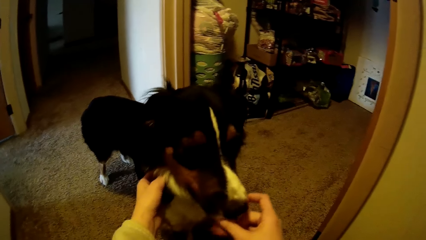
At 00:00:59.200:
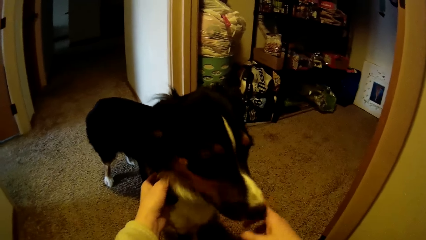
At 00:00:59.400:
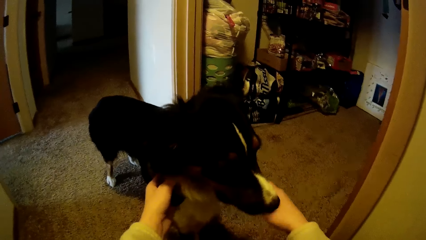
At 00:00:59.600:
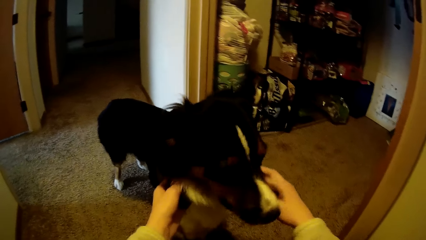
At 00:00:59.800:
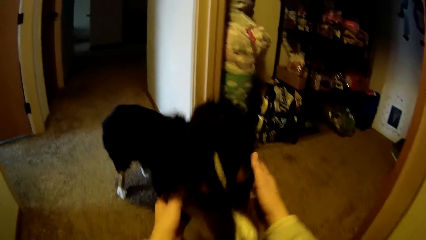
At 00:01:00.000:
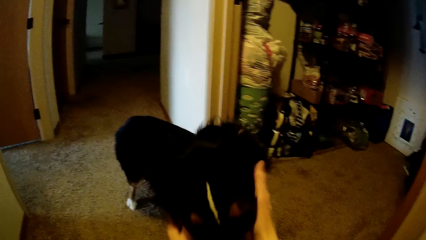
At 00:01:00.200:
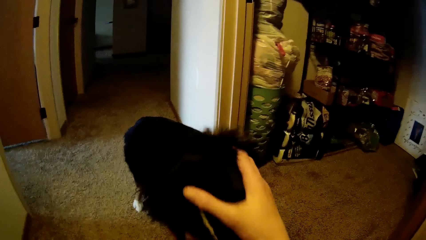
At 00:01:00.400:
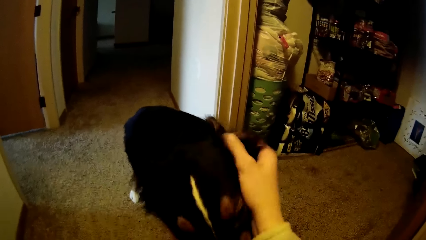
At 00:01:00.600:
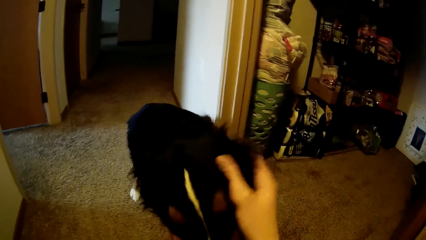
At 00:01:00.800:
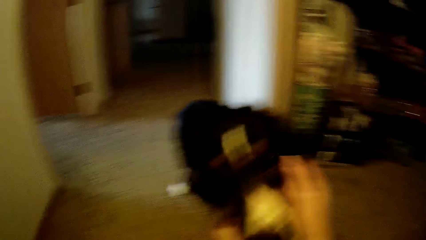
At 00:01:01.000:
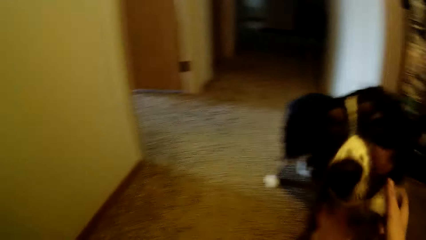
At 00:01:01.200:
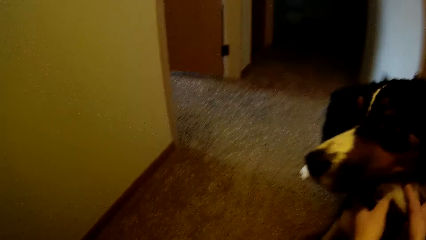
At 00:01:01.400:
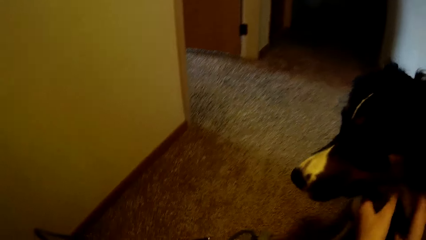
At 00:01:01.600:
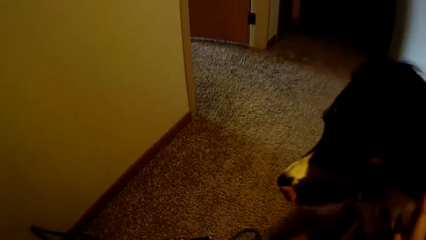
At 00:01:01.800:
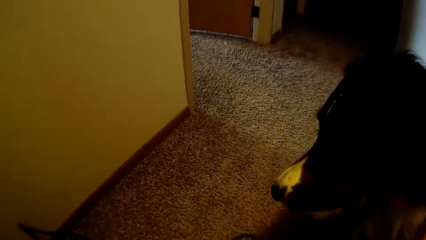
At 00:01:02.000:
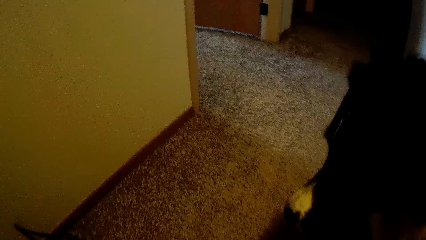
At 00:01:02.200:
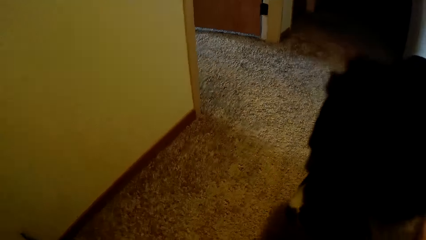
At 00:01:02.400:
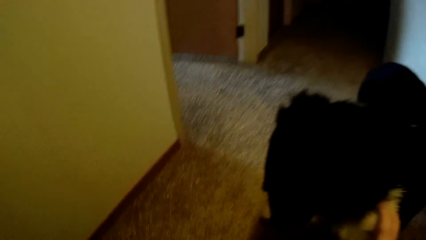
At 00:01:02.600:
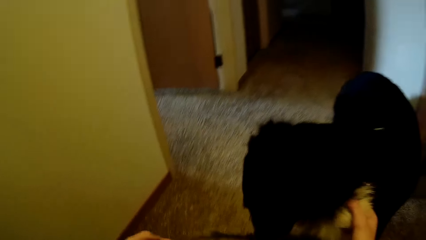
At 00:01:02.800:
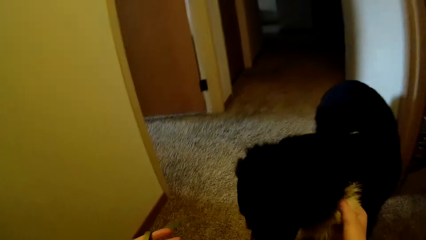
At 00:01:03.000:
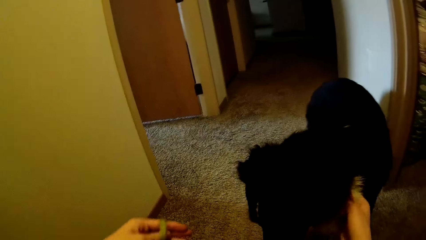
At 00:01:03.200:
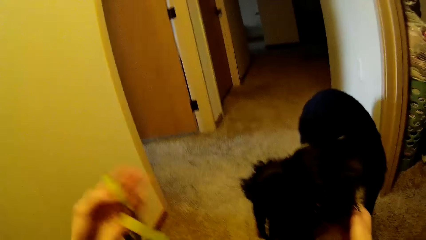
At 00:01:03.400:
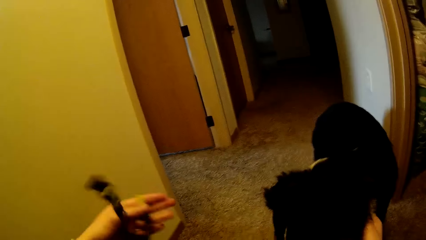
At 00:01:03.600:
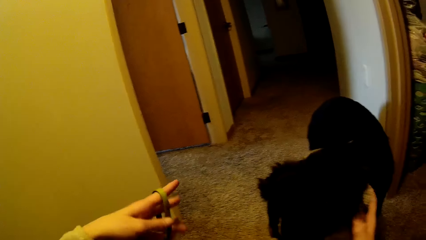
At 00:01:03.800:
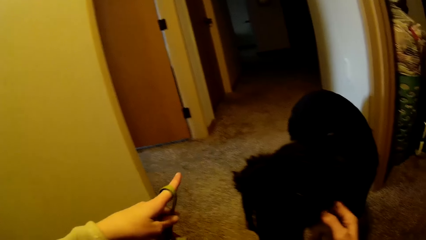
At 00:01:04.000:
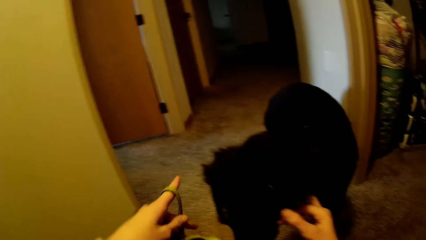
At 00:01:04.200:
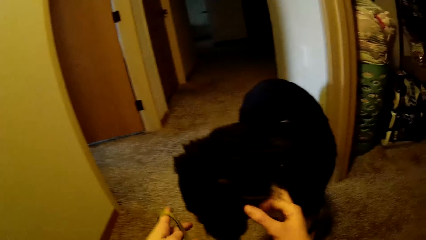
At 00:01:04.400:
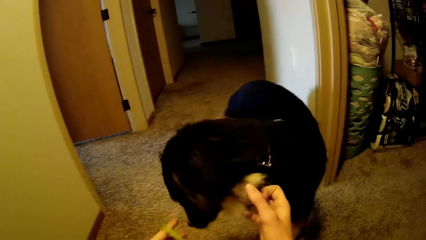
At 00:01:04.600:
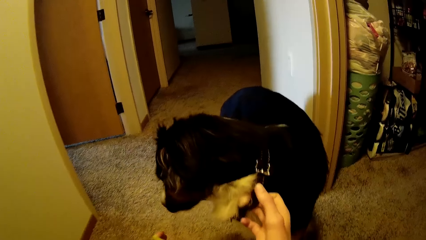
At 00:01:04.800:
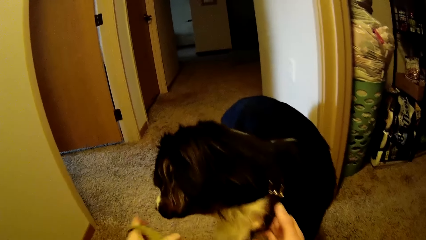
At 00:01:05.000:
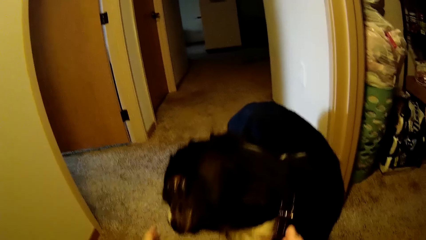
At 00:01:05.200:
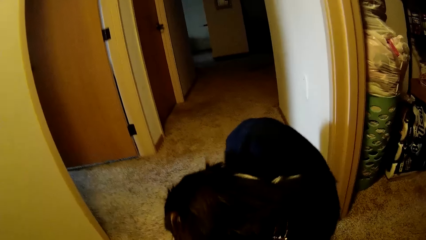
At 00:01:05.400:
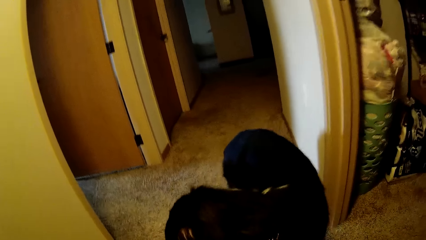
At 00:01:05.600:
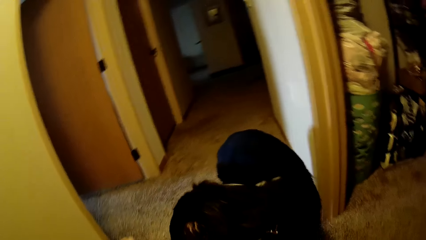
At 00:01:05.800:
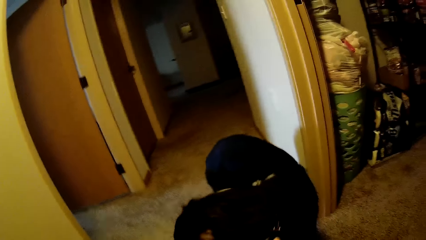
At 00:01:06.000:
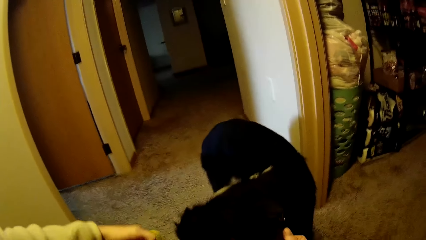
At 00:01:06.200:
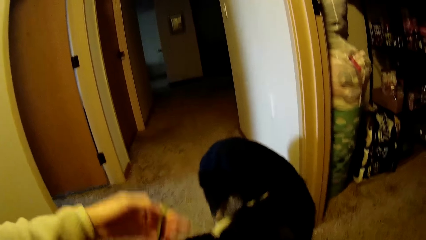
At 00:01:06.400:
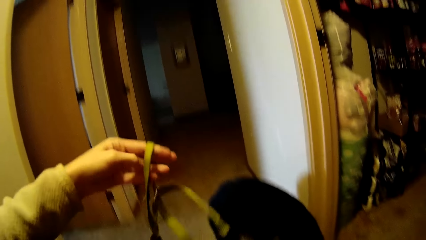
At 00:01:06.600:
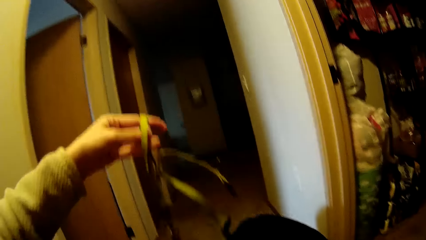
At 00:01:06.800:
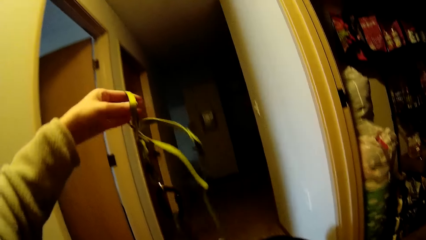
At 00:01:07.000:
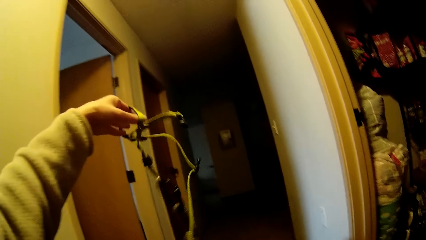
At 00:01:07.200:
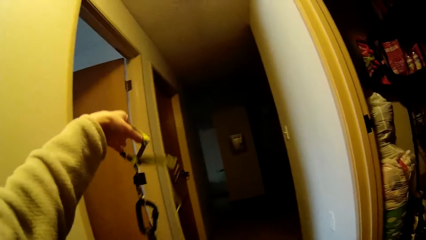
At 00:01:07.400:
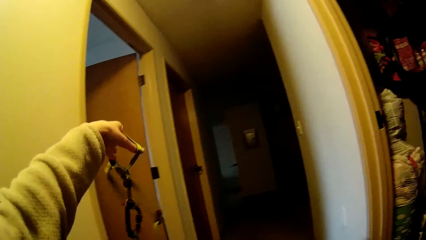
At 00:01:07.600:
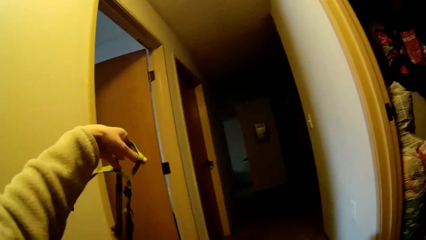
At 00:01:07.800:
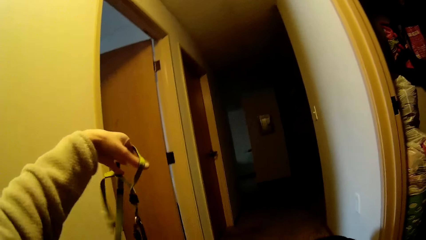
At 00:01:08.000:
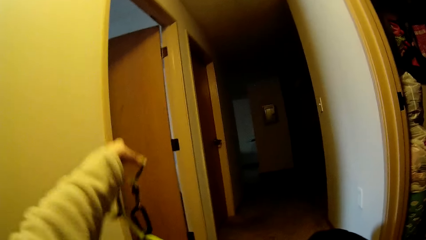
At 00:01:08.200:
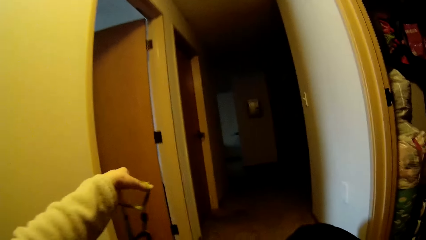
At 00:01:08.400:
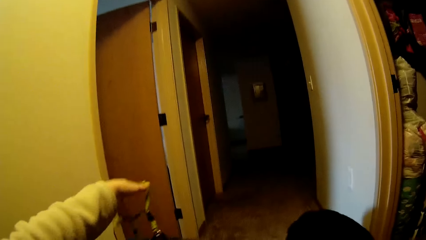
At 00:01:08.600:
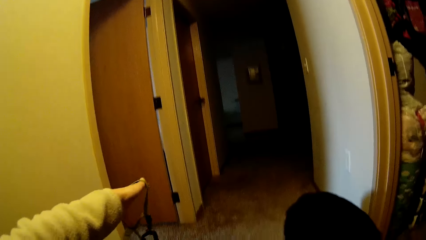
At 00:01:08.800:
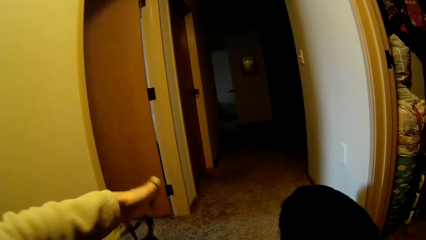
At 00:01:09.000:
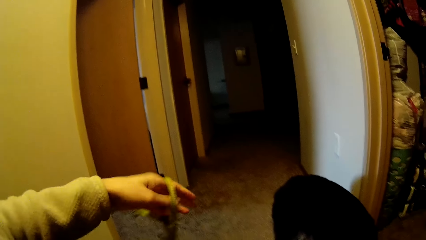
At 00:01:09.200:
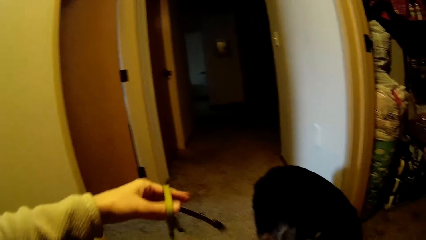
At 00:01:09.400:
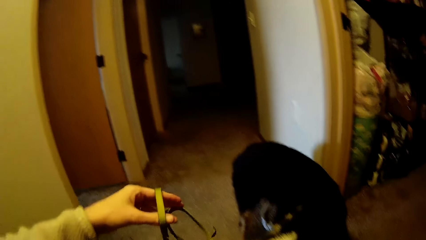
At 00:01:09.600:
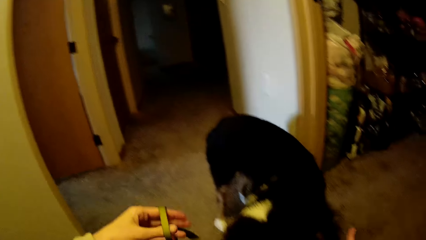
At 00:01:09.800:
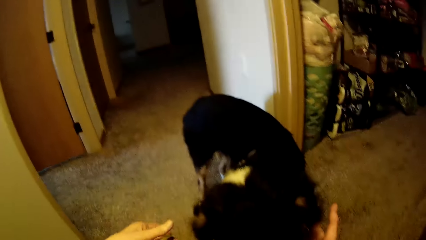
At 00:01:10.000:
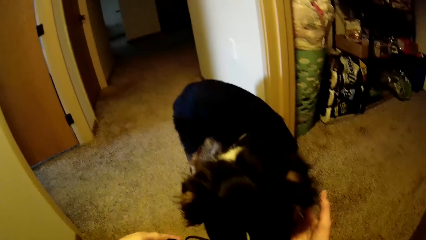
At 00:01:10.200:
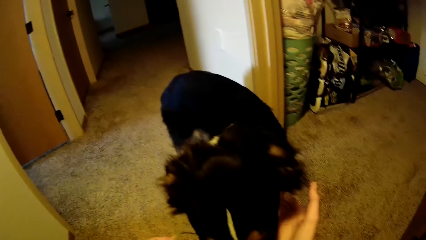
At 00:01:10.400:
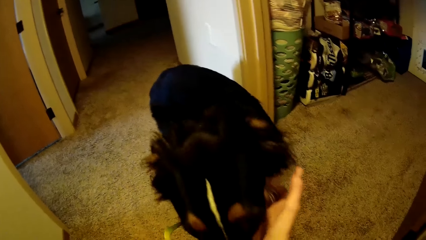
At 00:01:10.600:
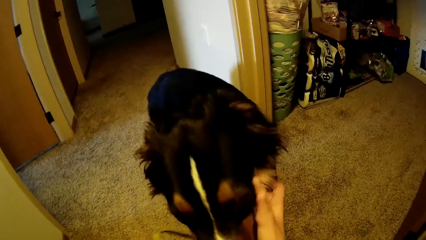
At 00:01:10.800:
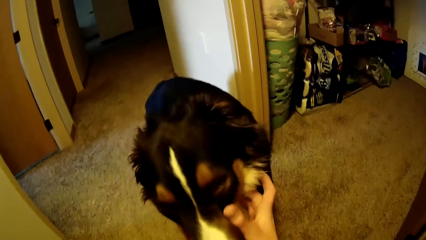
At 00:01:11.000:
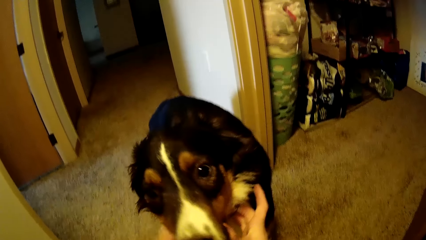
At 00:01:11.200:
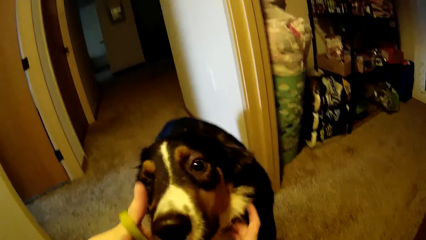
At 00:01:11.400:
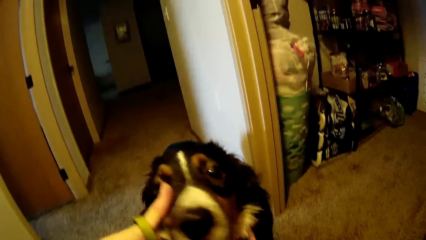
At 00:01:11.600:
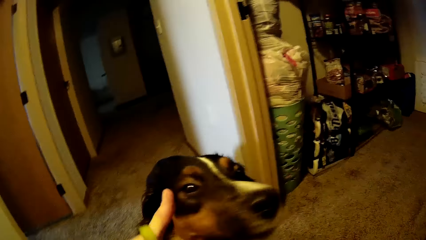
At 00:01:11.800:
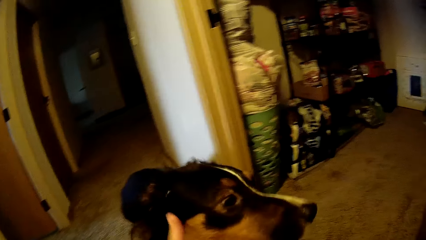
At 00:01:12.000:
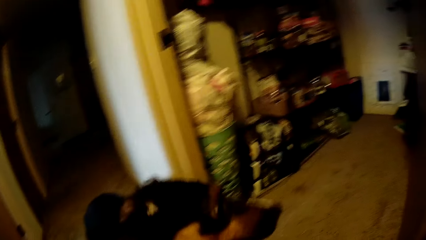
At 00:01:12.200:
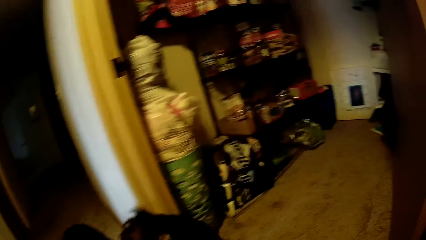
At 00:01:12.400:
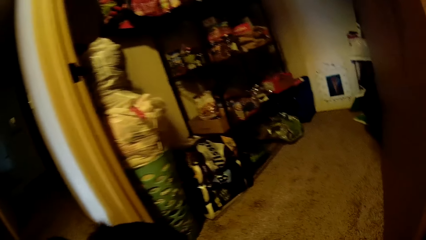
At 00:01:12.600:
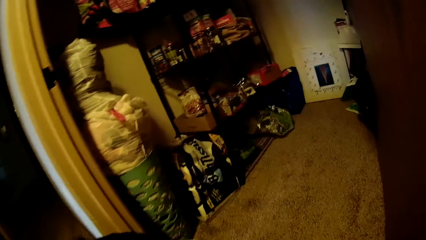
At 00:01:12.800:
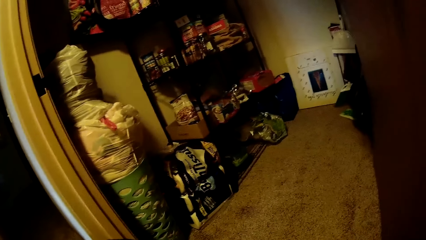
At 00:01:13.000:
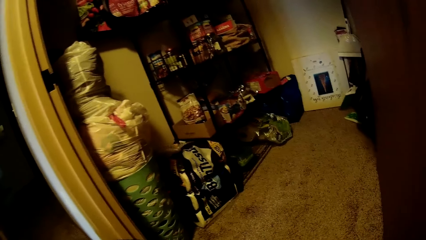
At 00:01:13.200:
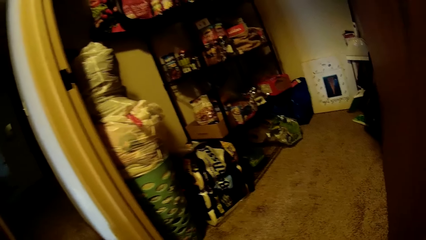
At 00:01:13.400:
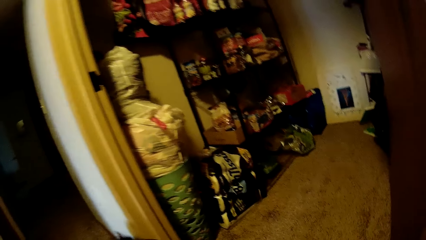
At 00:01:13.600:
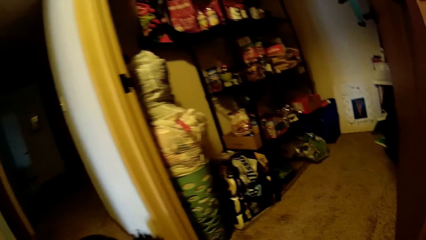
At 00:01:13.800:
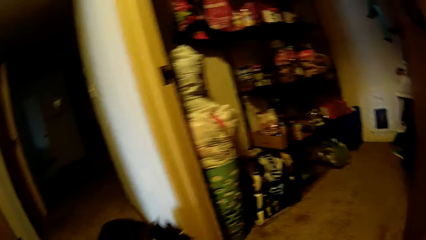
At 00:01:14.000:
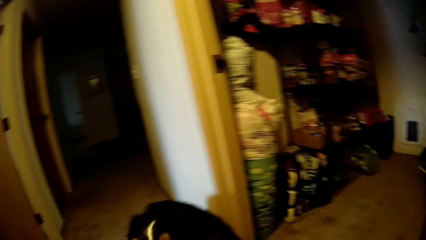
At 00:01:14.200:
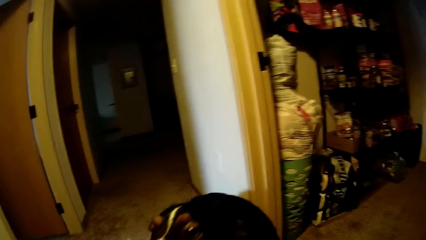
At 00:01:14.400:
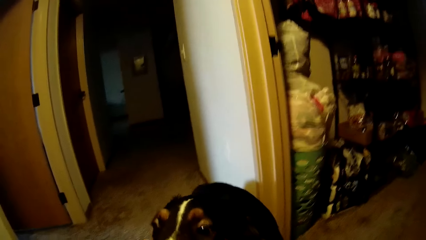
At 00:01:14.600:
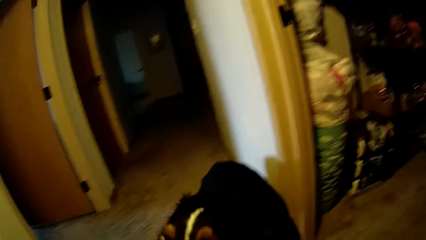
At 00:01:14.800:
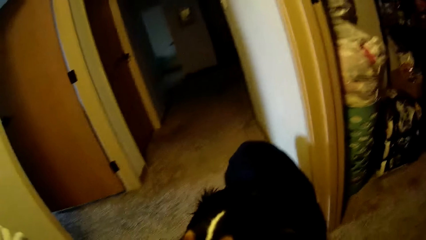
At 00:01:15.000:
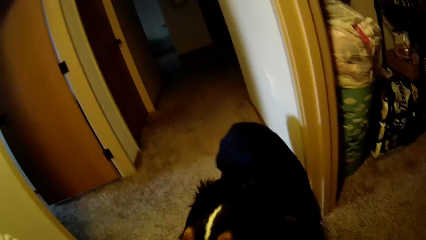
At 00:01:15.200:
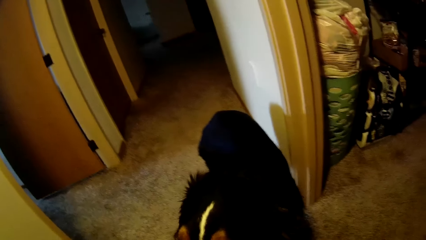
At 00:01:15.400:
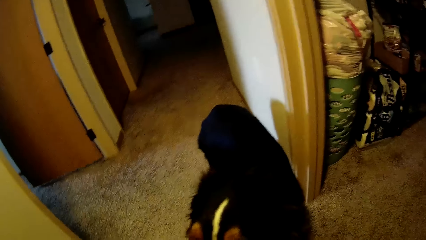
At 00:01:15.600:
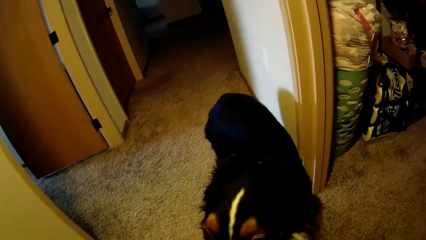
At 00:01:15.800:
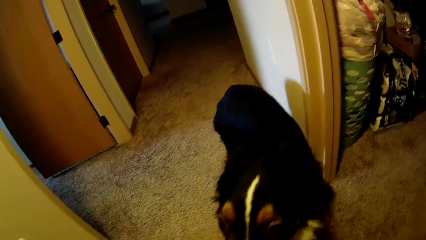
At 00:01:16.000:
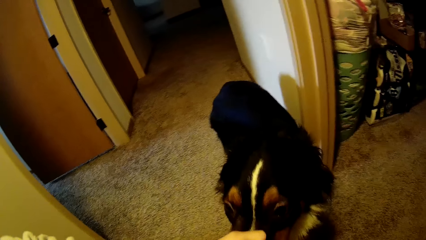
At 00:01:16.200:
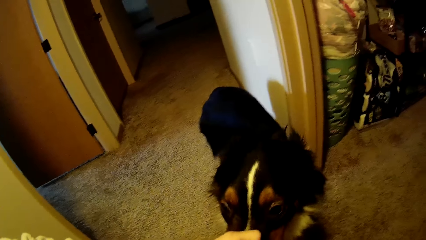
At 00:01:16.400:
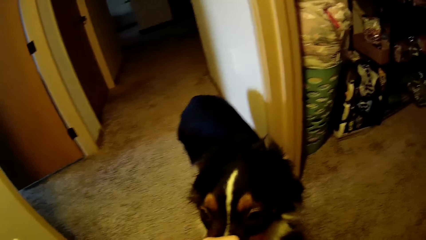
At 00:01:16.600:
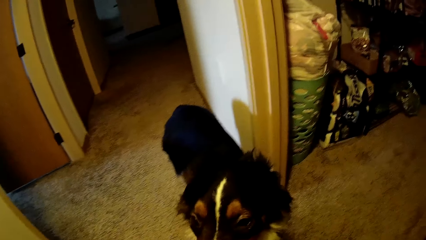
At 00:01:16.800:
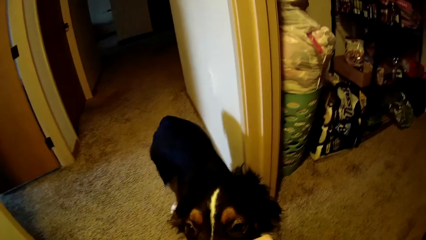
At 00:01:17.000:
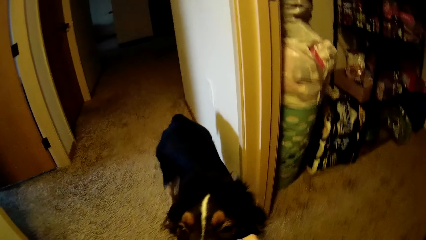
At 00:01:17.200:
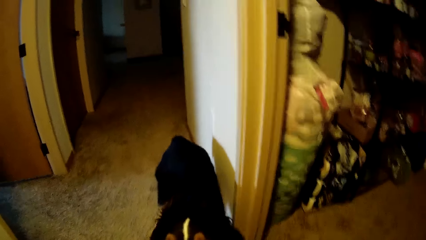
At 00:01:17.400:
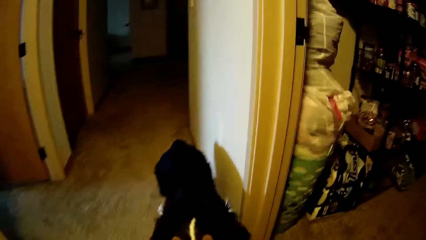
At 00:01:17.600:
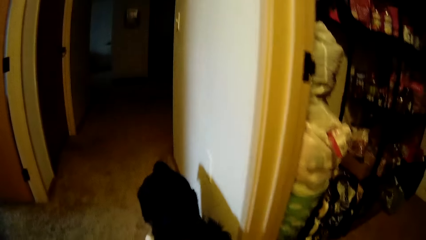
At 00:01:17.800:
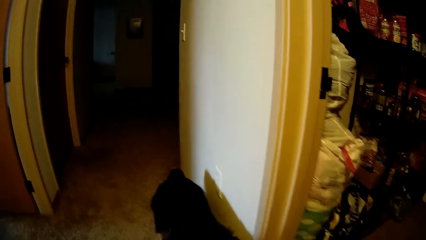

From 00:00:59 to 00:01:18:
The camera wearer holds the dog with both hands. She rubs the dog's head with her right hand. She picks the leash or rope from the floor with her left hand. She fixes the dog's collar with both hands. She aligns the rope. She scrubs the dog with the hands. She plays with the dog.
